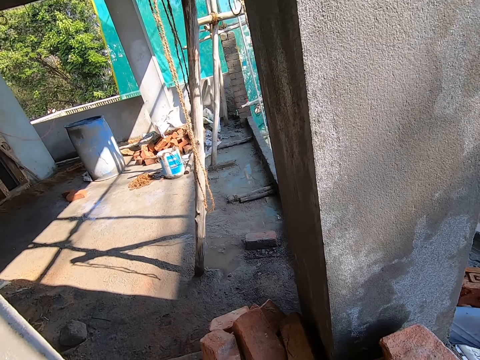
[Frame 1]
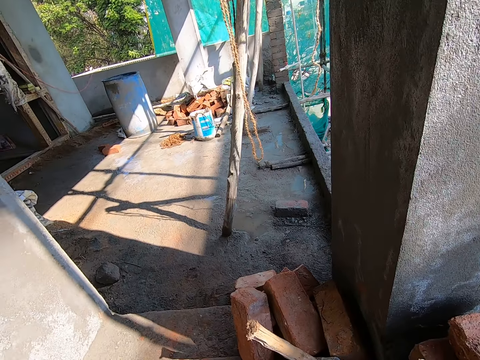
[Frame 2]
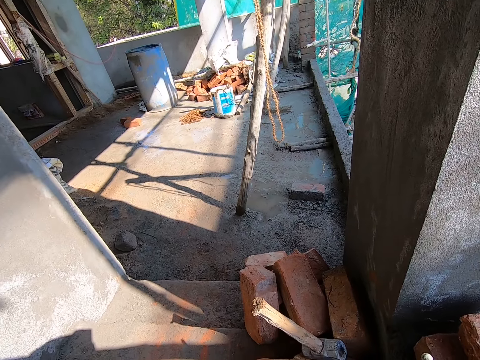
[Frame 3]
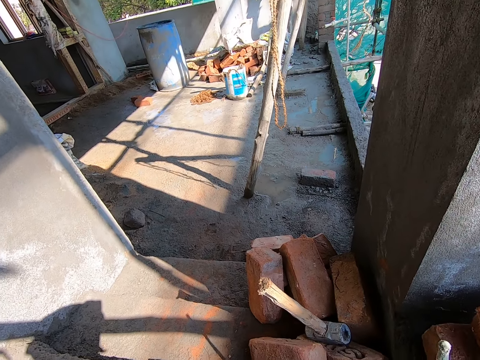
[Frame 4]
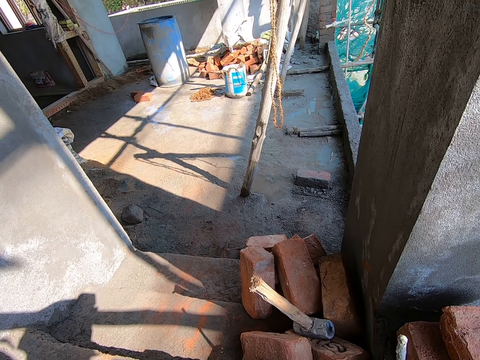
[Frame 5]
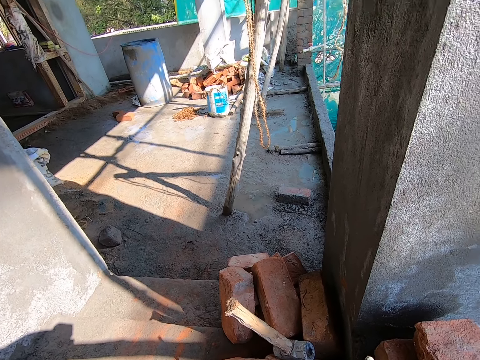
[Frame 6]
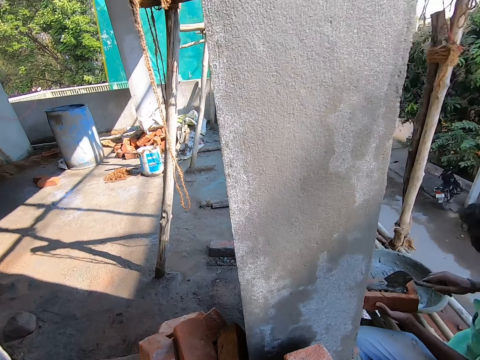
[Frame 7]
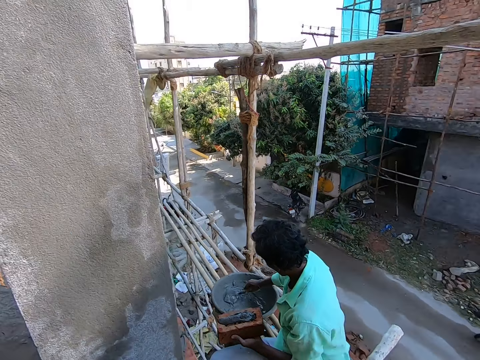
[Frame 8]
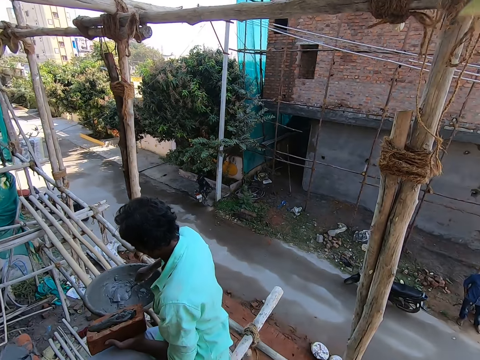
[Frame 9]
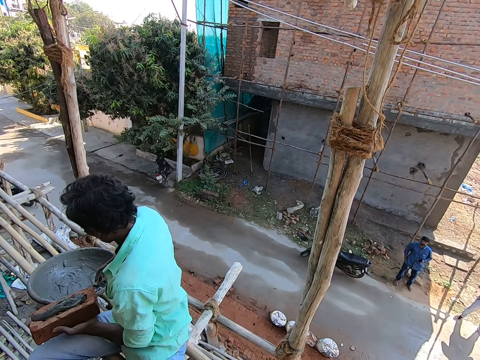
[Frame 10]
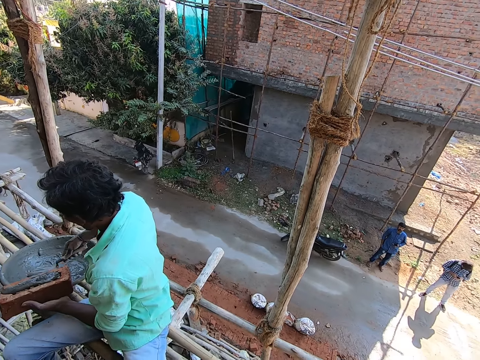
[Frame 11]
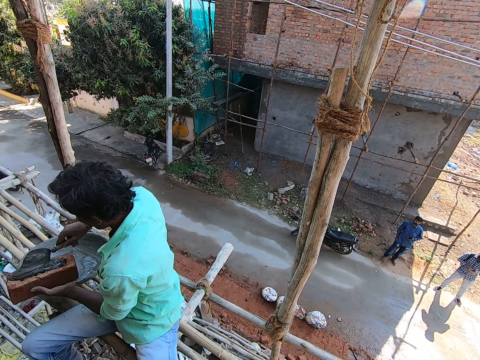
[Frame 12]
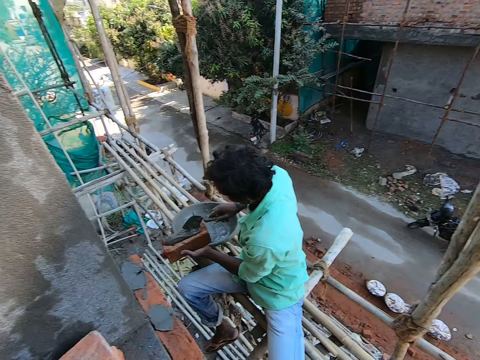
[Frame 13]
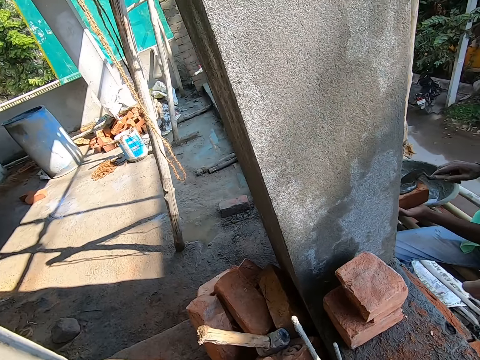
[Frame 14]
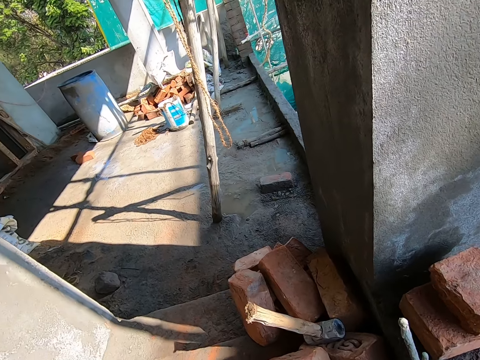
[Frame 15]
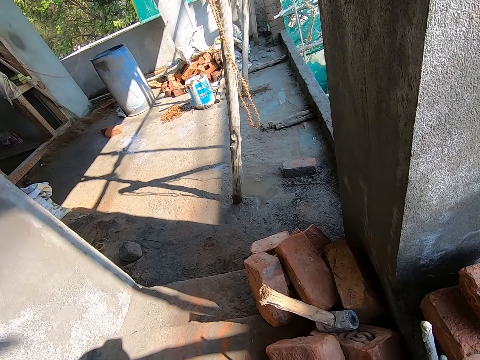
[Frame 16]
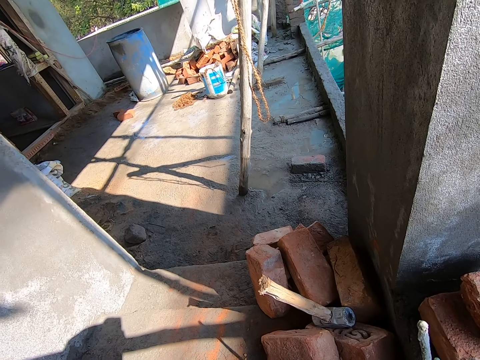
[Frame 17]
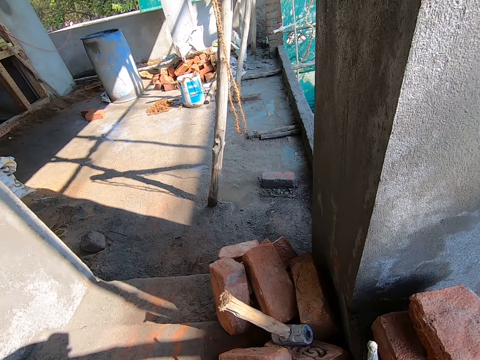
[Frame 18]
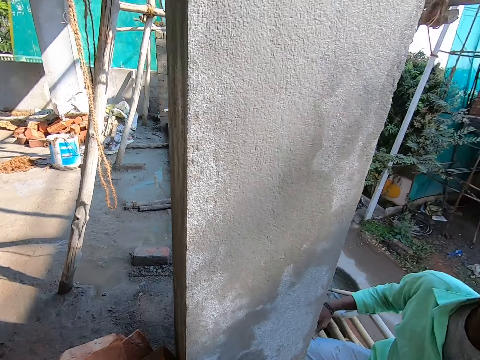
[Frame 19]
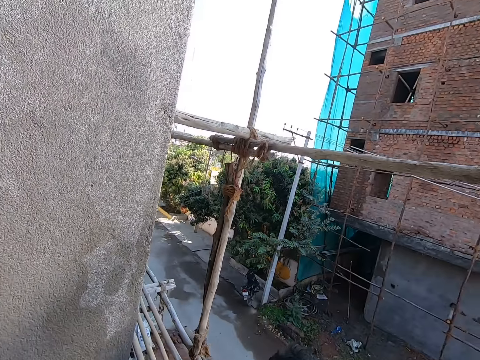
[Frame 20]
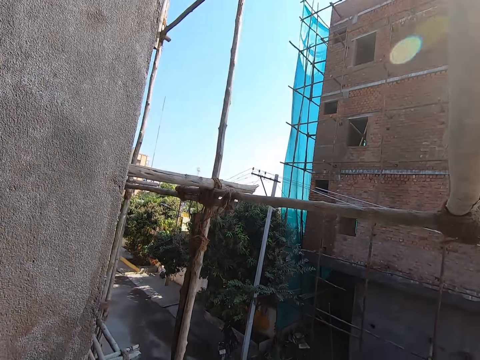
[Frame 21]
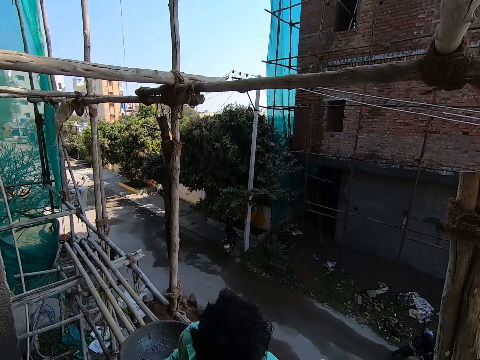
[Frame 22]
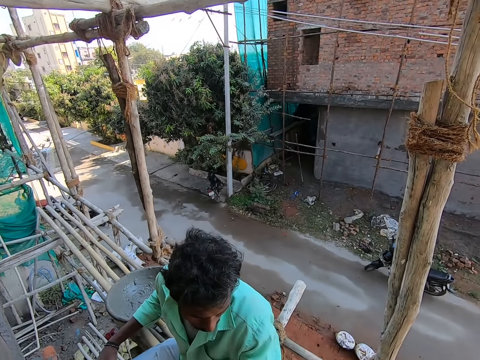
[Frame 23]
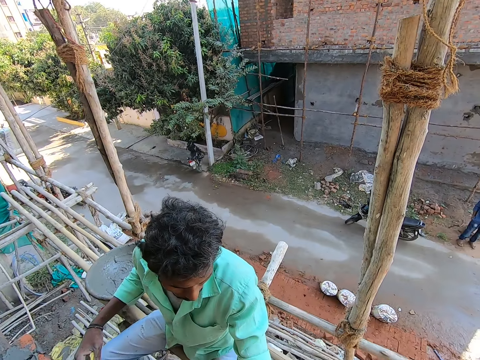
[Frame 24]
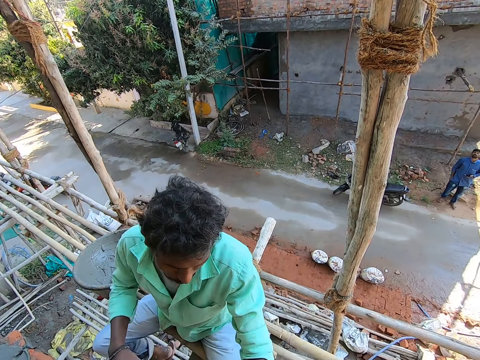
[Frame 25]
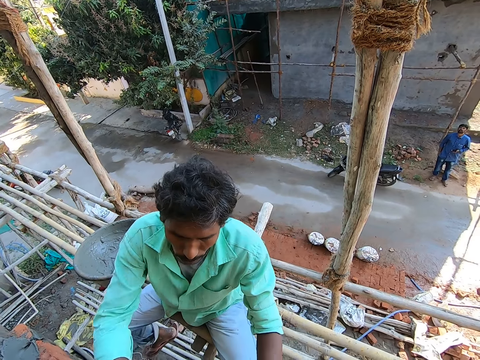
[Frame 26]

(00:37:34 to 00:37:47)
The camera wearer looks around the construction. The man scoops cement from the head pan with the trowel with his right hand. The camera wearer converses with the man. The man pours the cement in the trowel on the brick in his left hand and scoops cement from the head pan with the trowel with his right hand. The camera wearer looks around the construction. The man pours the cement in the trowel on the brick in his left hand. The camera wearer converses with the man. They converse with the man again.

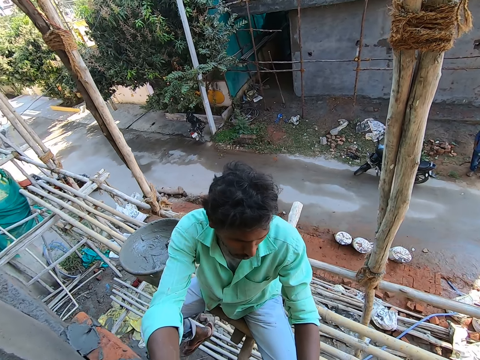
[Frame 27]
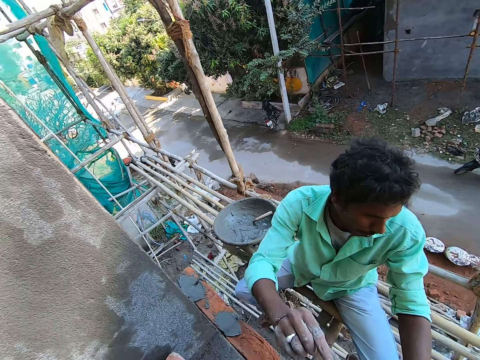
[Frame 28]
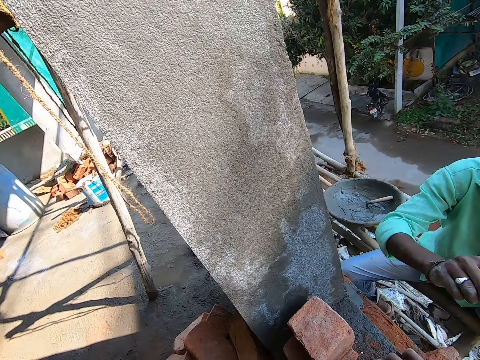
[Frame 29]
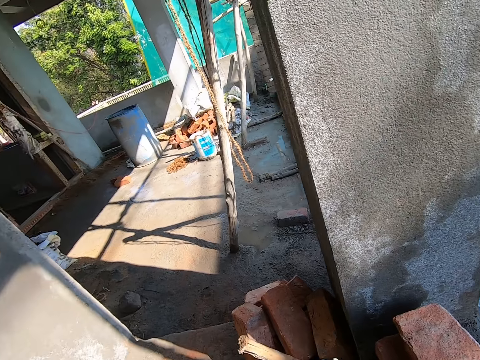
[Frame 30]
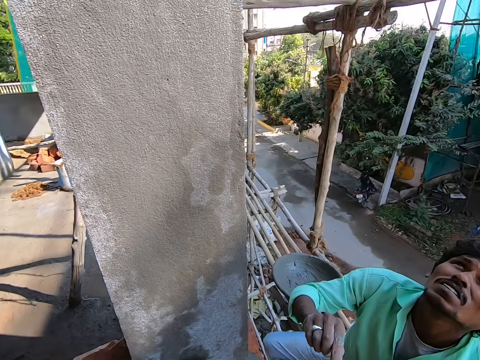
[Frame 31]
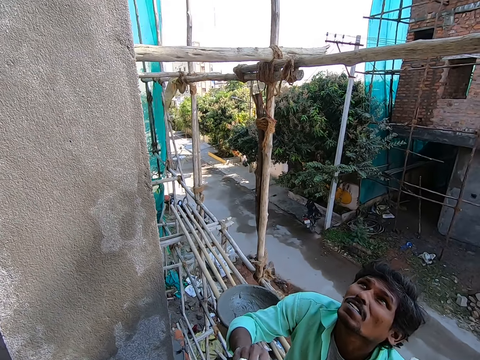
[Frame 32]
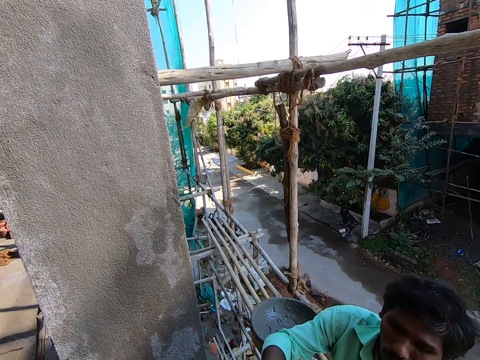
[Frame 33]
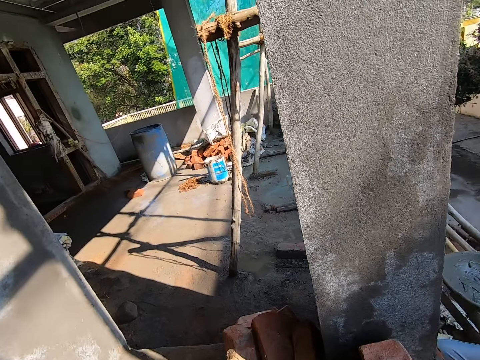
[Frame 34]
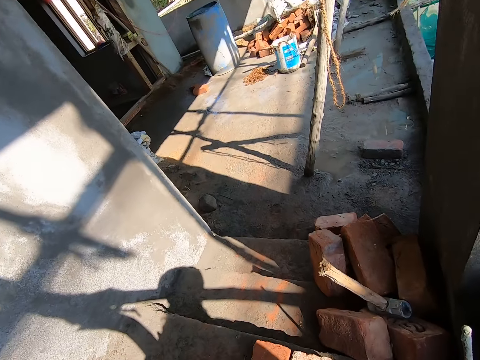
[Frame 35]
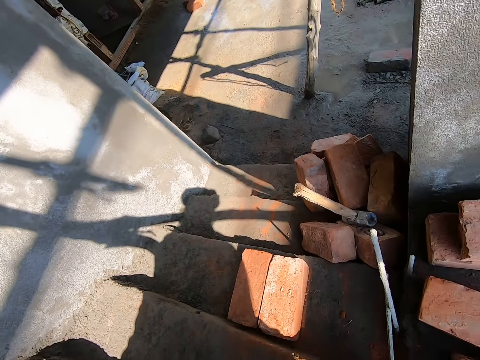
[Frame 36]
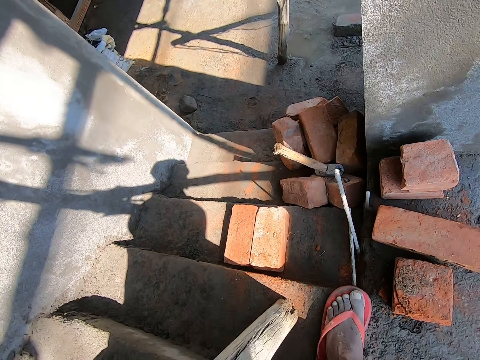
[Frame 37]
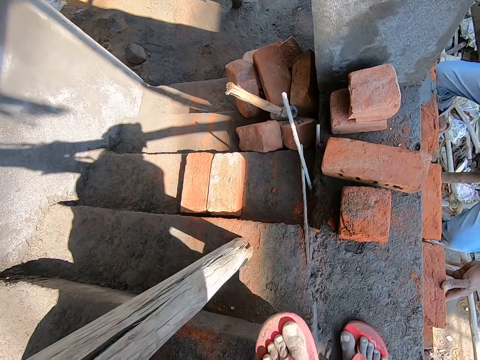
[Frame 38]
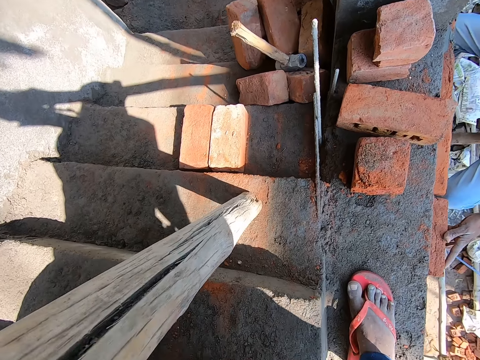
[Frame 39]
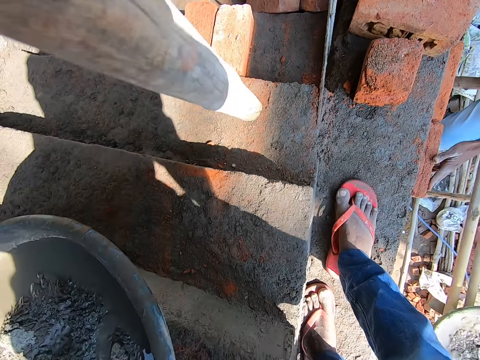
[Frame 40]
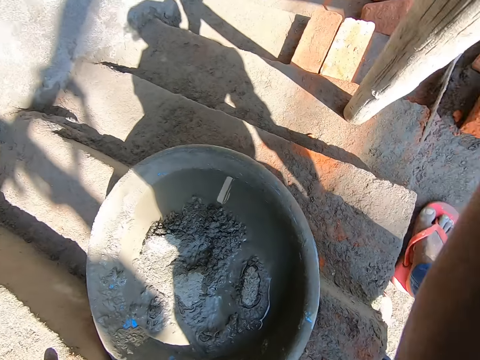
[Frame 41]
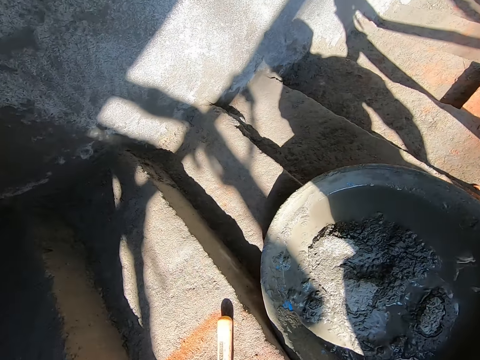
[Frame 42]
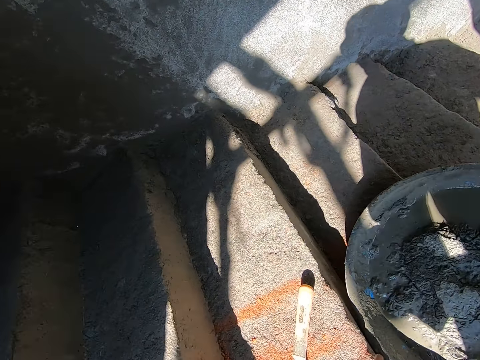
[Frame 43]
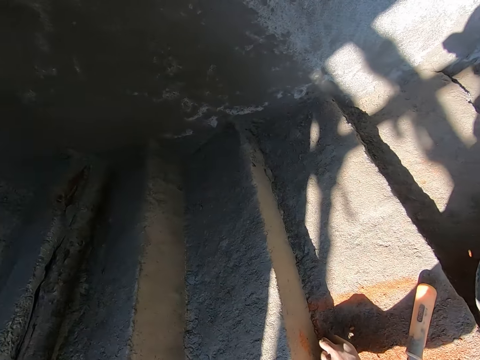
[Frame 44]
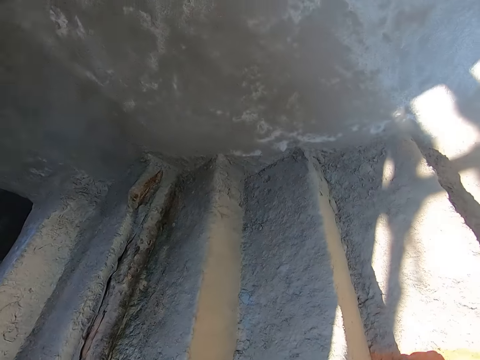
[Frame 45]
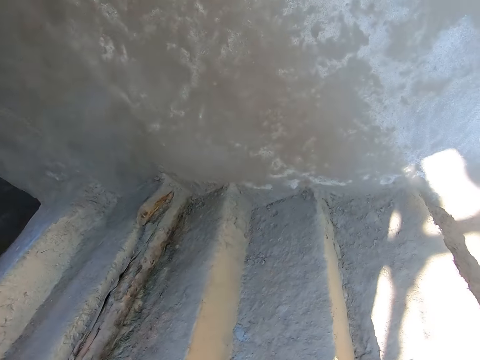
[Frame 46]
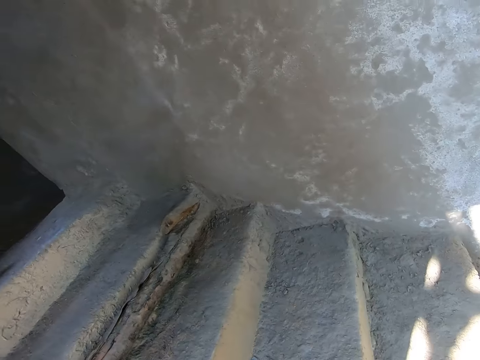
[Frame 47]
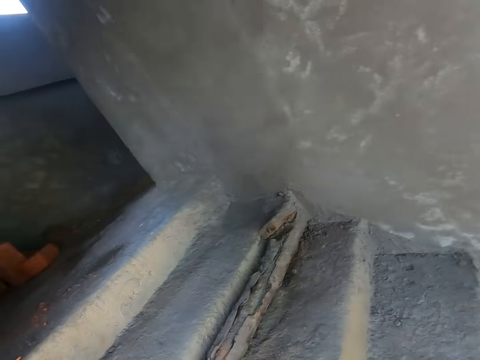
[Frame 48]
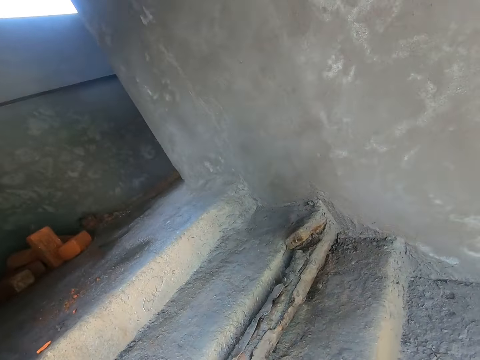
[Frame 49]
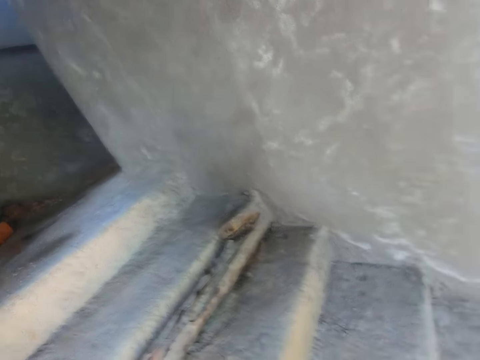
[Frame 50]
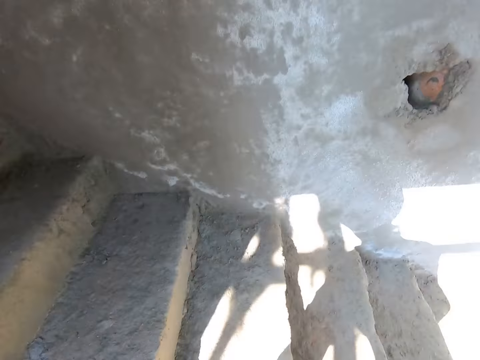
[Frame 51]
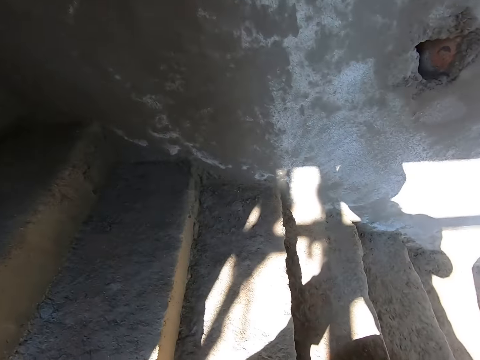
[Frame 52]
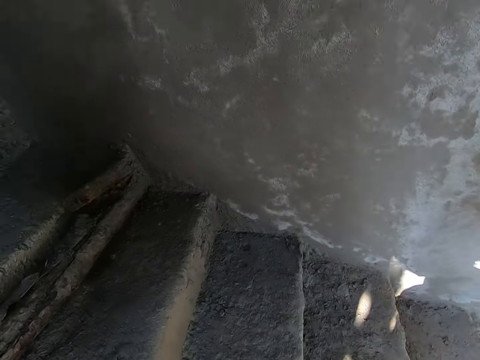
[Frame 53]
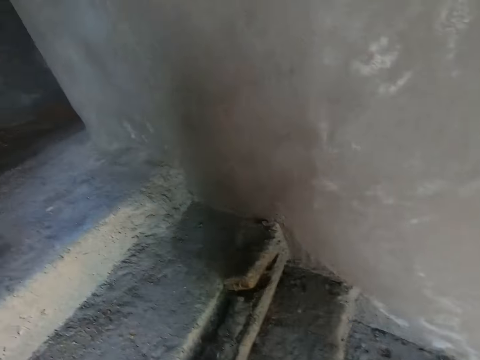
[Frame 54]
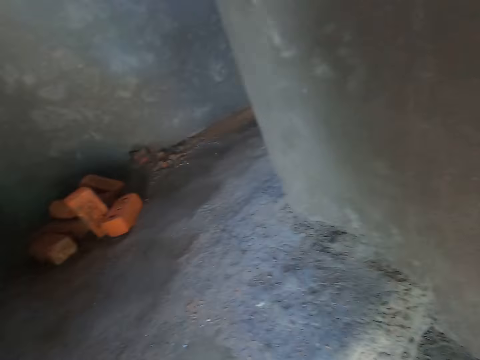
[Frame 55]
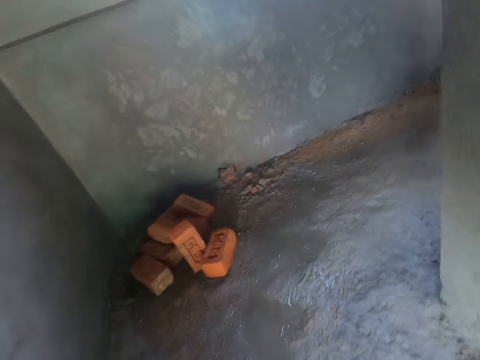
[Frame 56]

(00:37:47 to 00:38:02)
The camera wearer looks around the construction. He looks at the ground. He places his right hand on the floor. He looks around the construction. He converses with a man.
